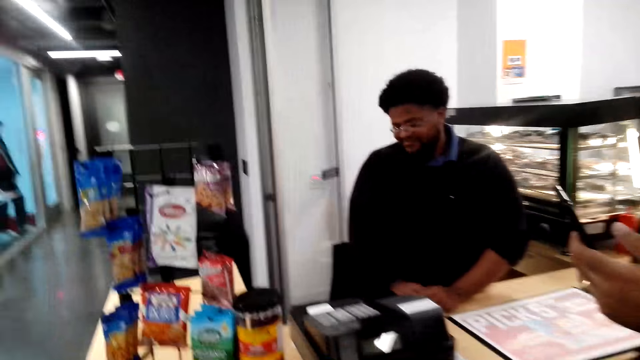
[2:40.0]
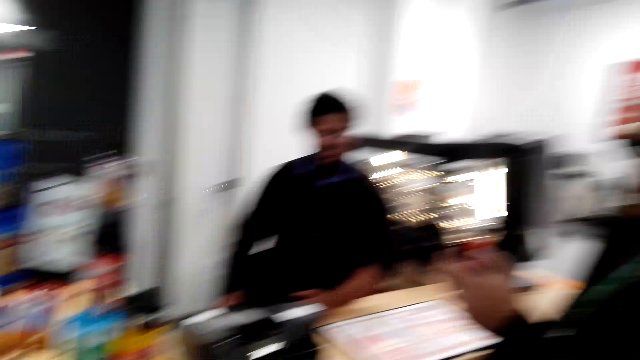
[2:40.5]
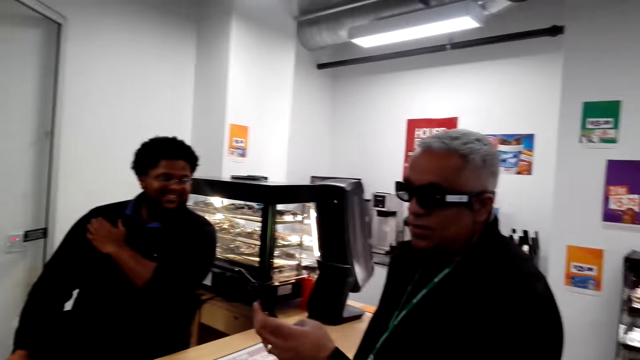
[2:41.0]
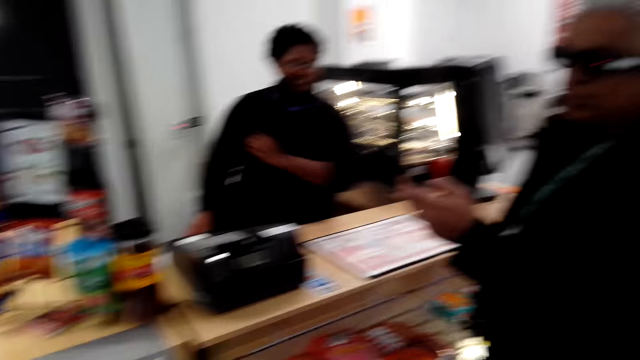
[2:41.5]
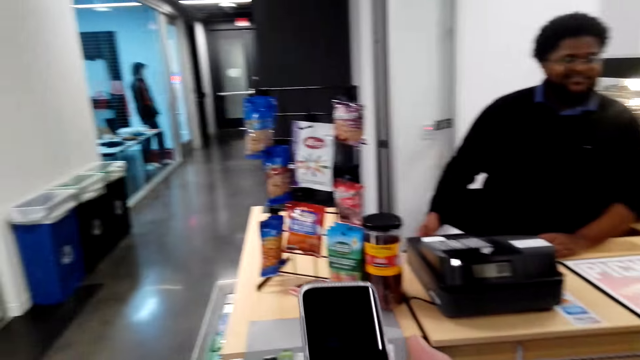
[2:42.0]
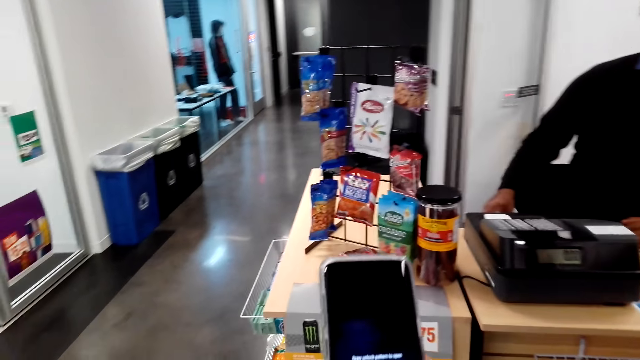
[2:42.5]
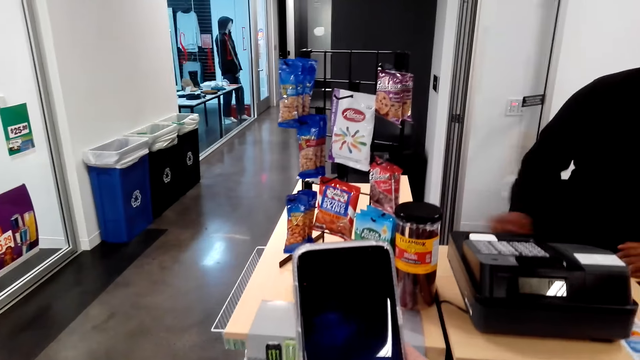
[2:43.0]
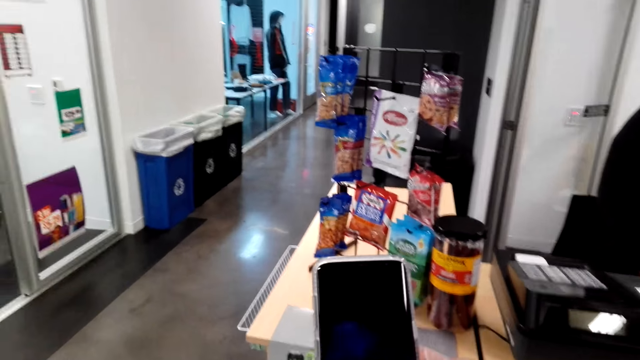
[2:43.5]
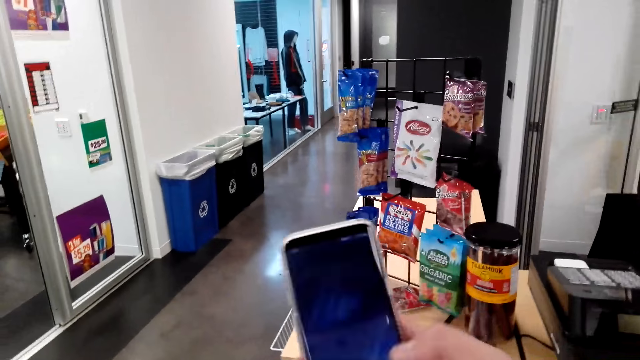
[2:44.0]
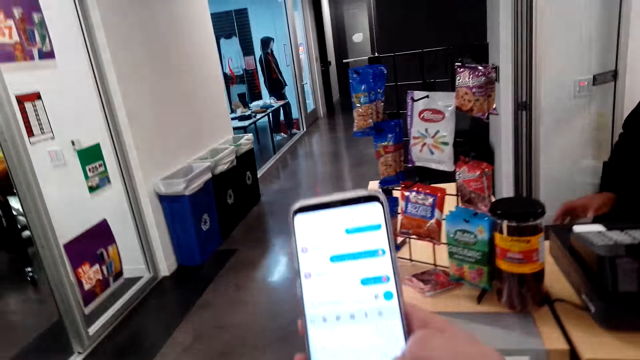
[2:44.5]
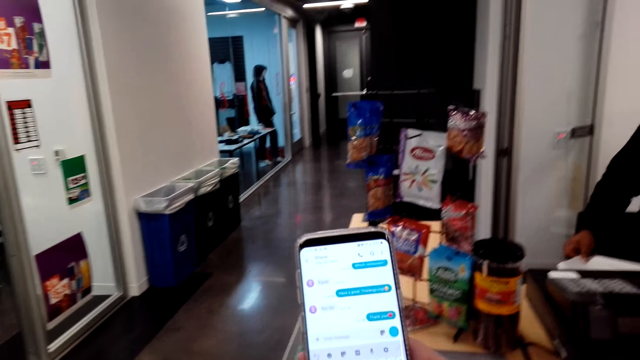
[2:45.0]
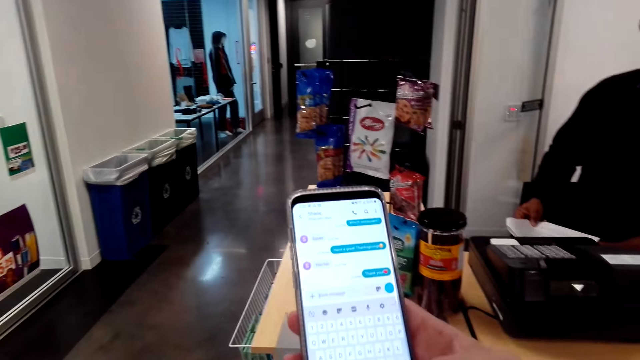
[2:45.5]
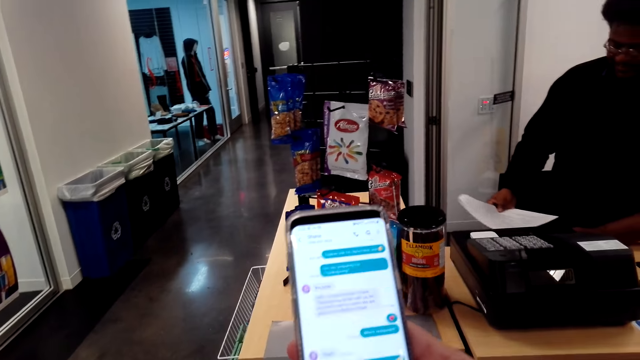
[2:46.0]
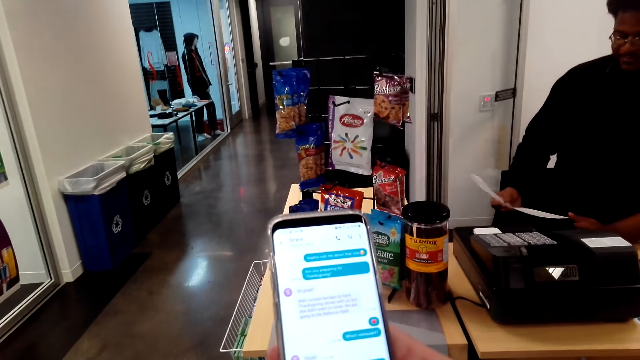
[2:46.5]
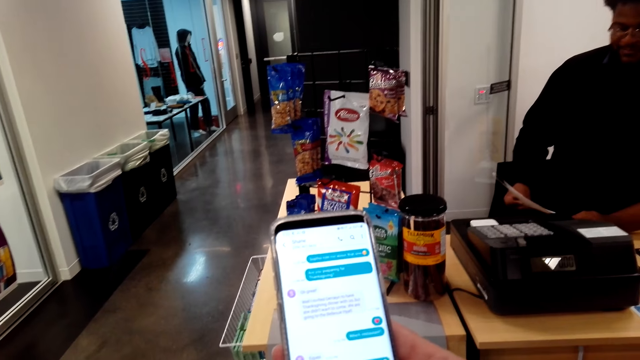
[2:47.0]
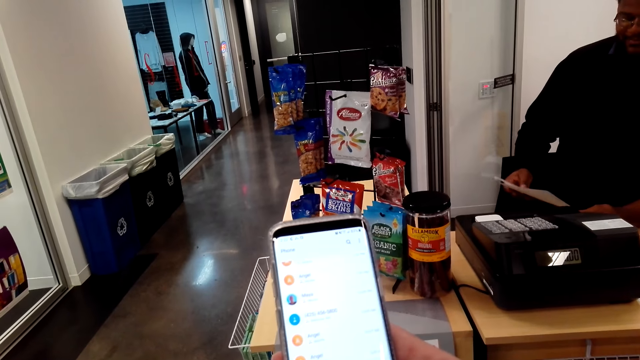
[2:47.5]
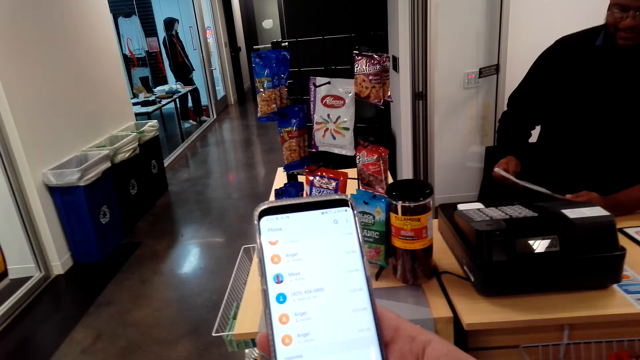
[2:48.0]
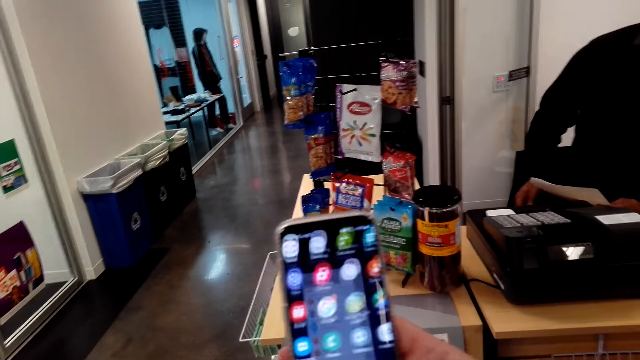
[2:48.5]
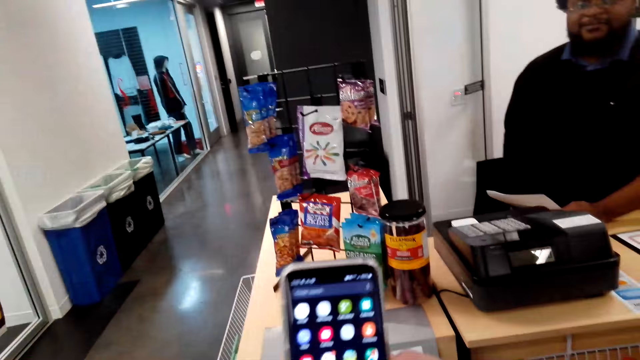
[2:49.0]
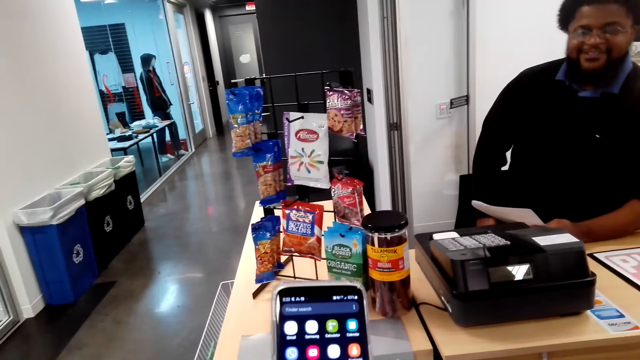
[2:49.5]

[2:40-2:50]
A man stands on the floor. The camera wearer holds her phone with her hands. She operates her phone with her right hand.

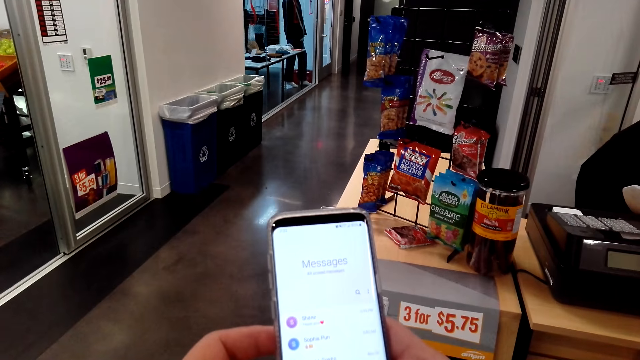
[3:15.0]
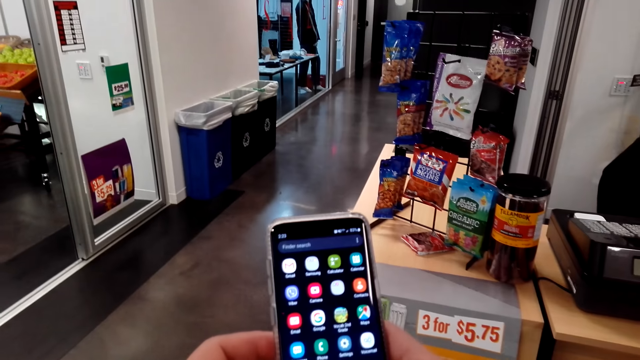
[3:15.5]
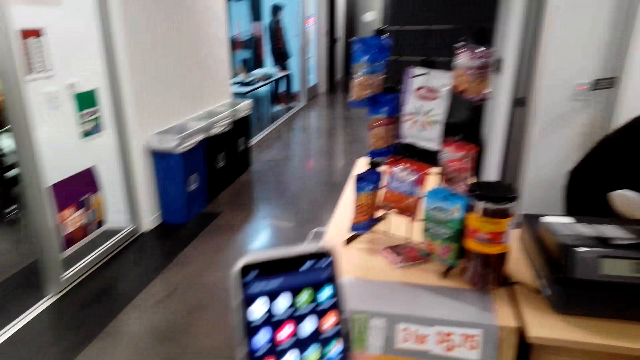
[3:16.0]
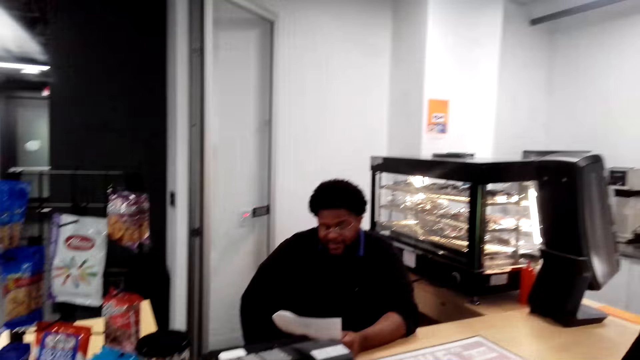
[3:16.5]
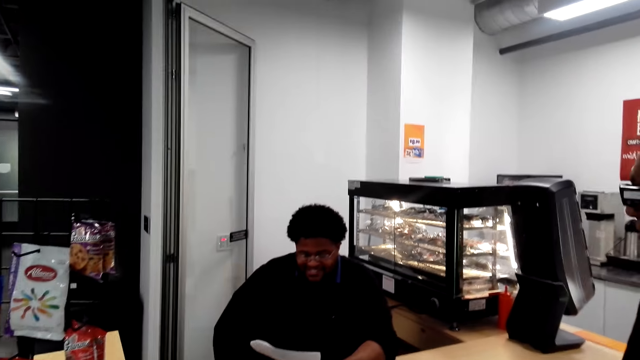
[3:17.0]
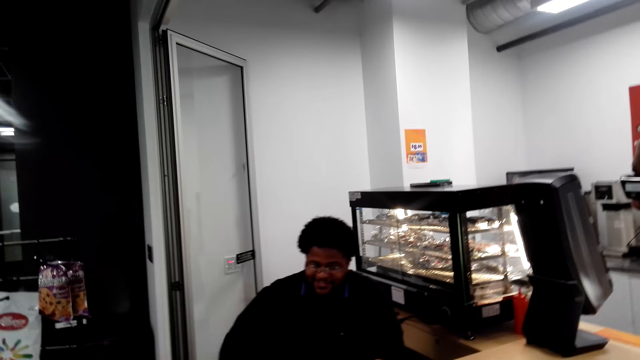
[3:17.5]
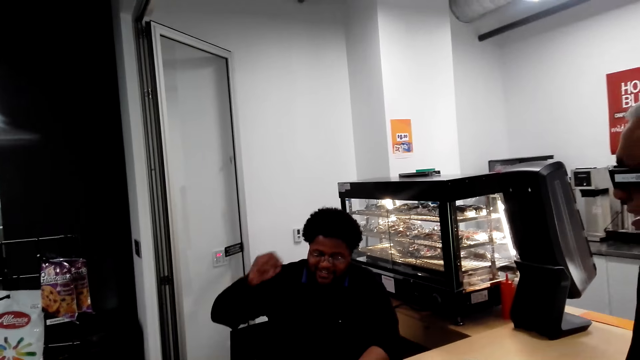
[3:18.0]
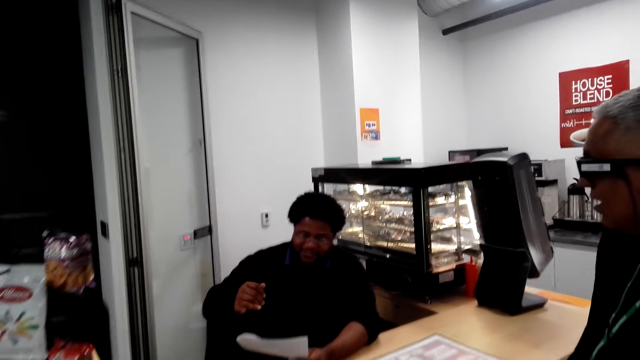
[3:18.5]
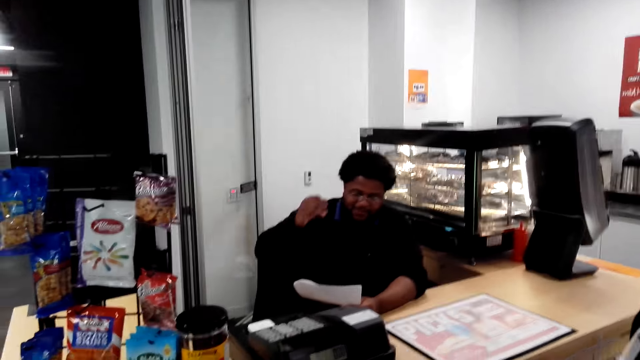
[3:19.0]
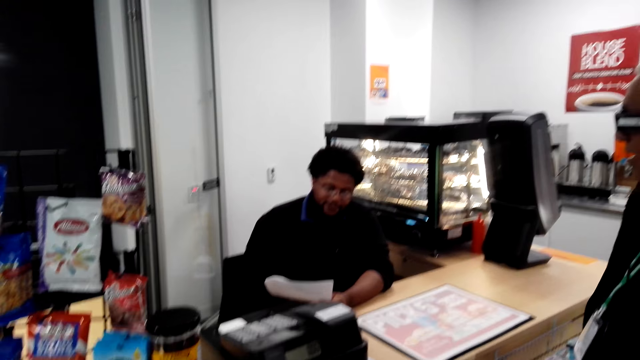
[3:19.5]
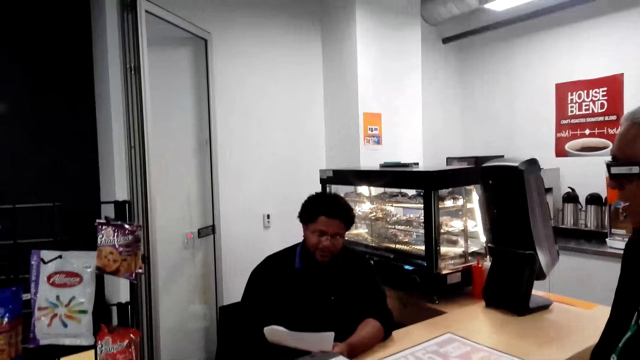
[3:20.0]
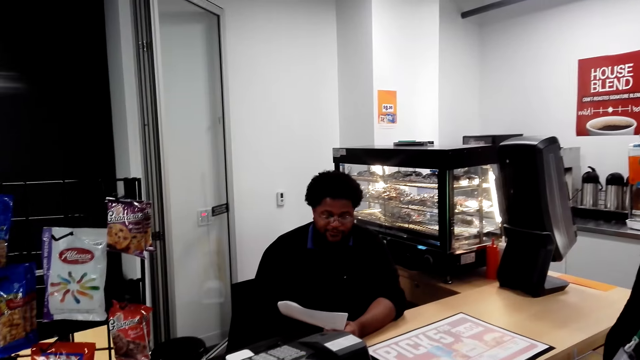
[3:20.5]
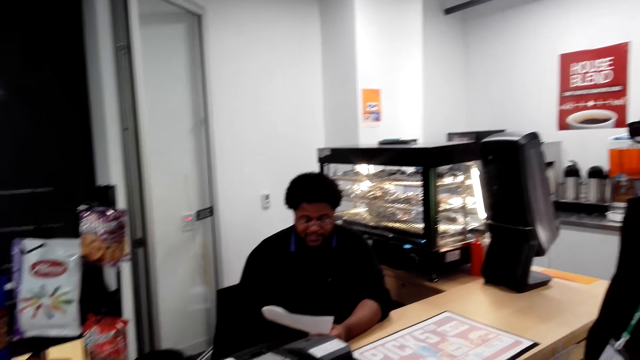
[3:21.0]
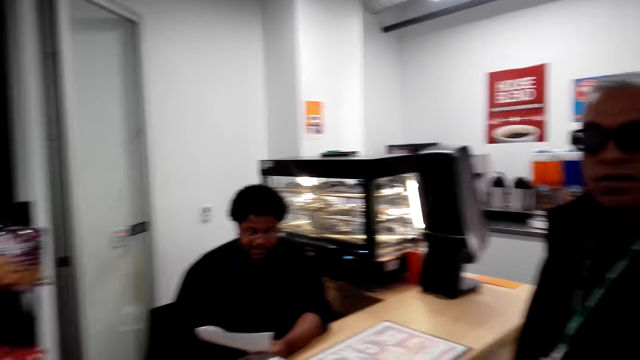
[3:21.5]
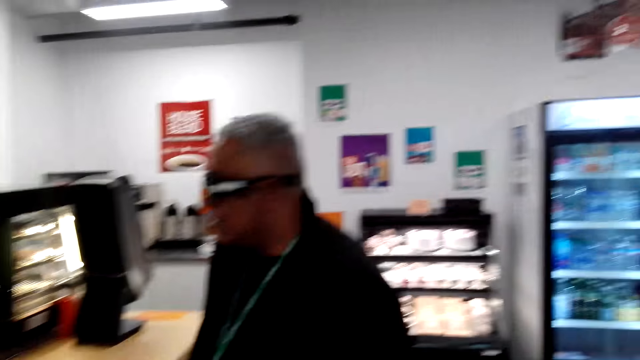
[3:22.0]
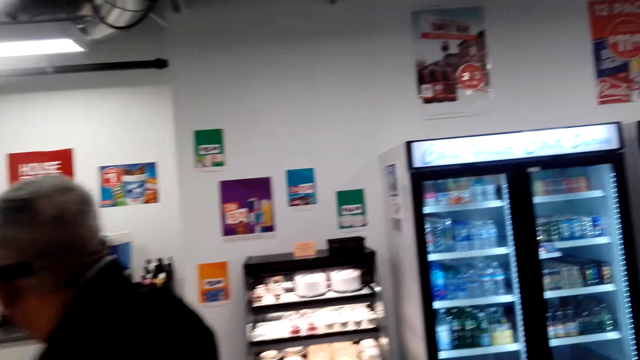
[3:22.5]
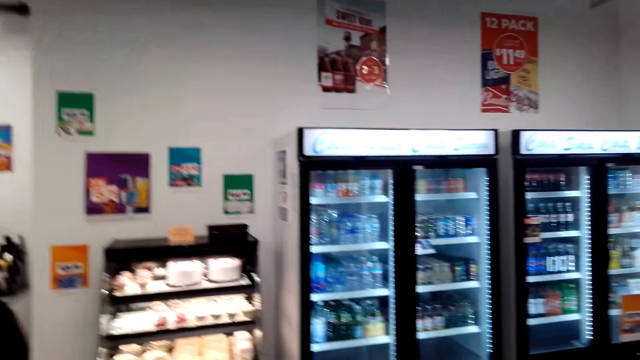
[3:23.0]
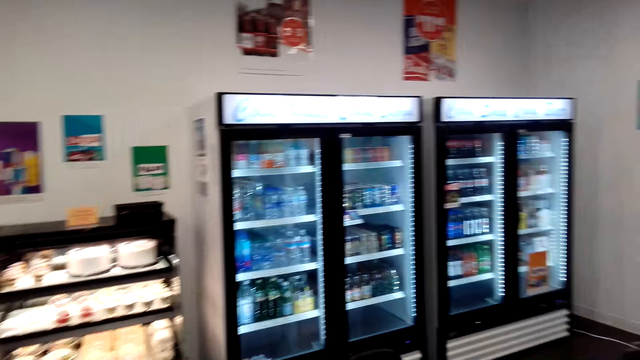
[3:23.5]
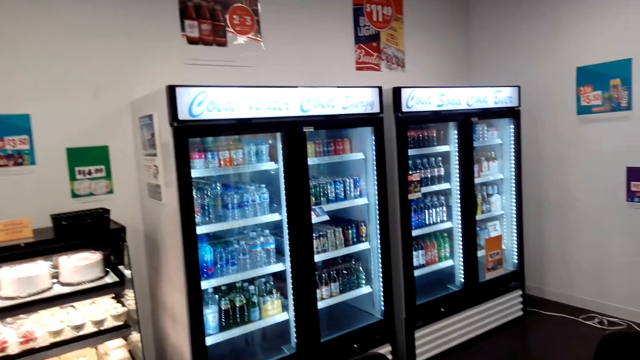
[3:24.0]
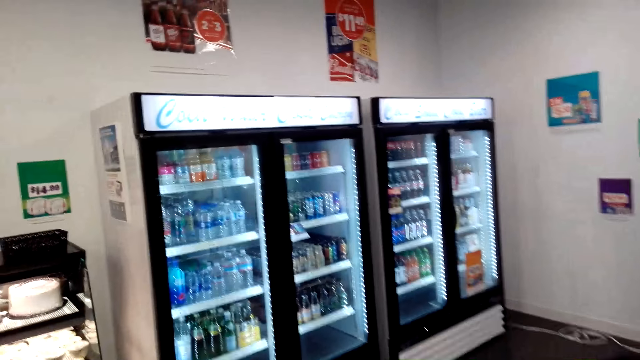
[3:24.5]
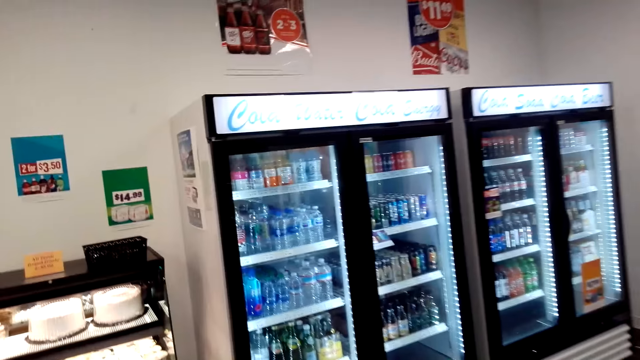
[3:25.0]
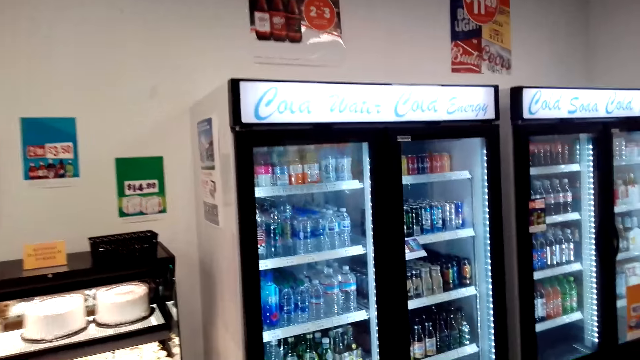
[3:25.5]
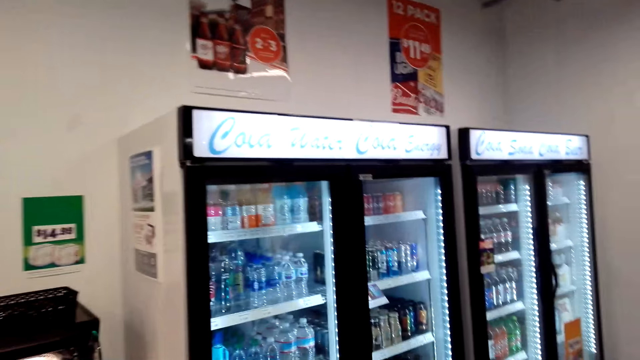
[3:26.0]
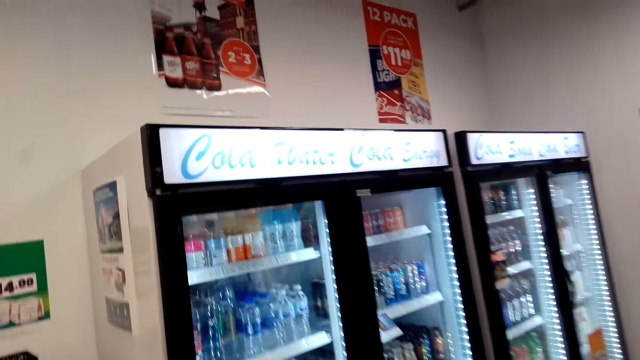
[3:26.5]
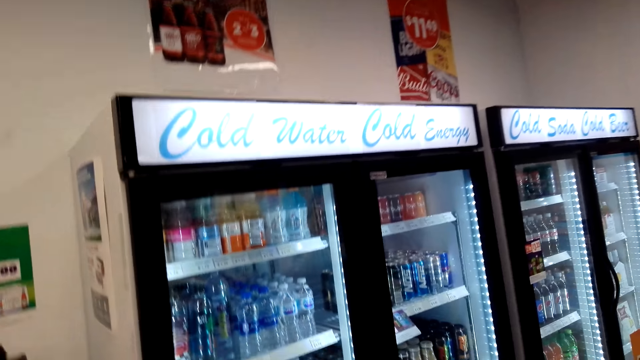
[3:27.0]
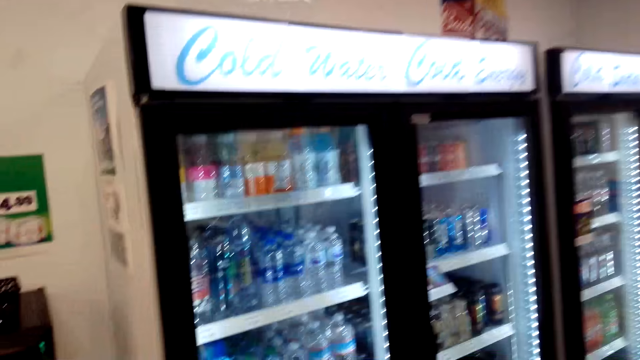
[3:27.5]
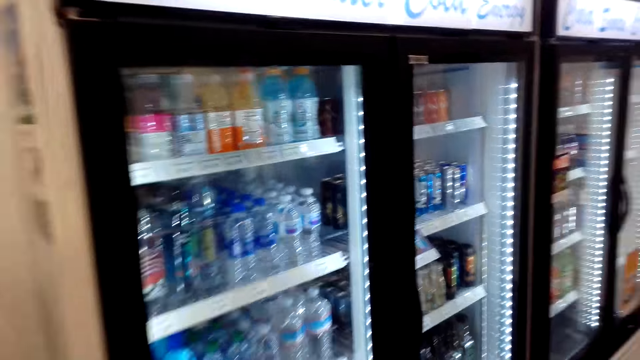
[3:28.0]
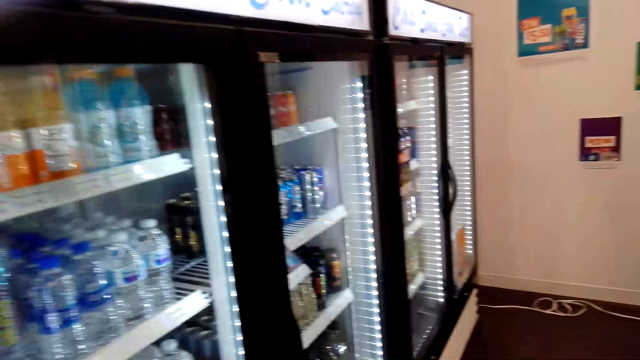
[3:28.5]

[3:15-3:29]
A man sits on the chair on the floor. Another man stands on the floor. The camera wearer walks around the supermarket.
